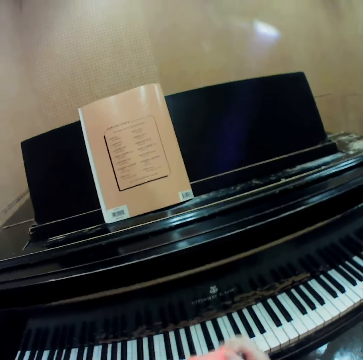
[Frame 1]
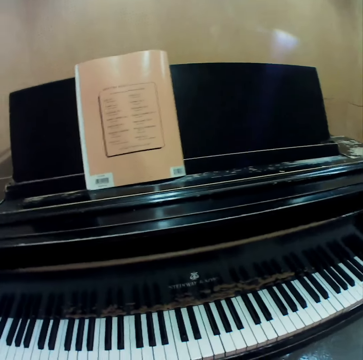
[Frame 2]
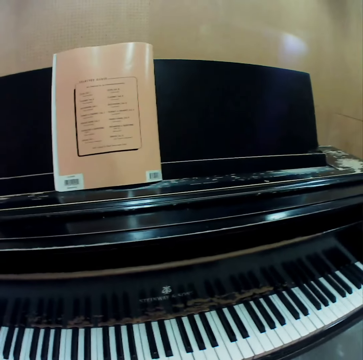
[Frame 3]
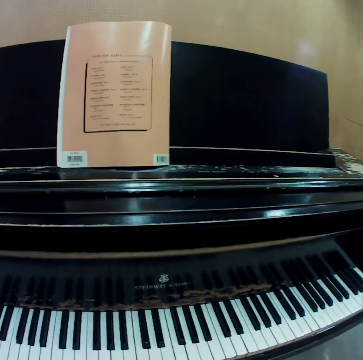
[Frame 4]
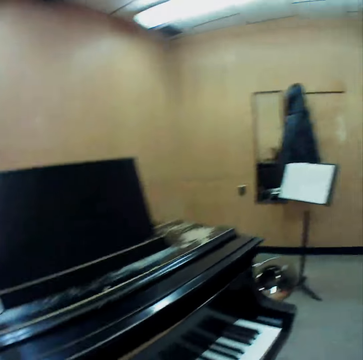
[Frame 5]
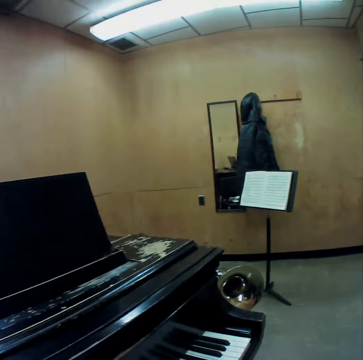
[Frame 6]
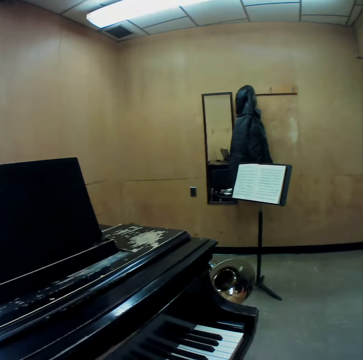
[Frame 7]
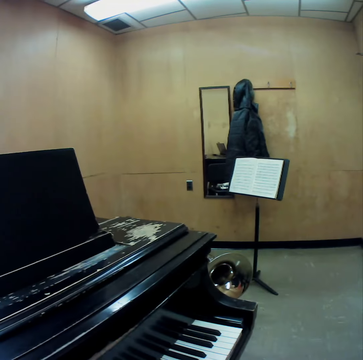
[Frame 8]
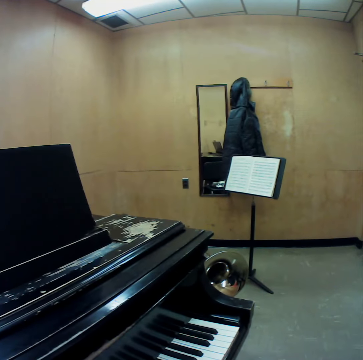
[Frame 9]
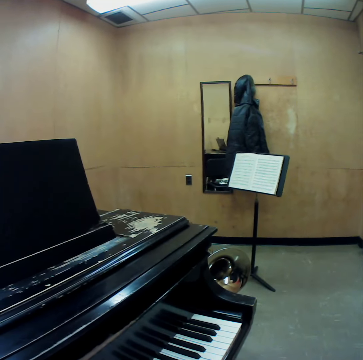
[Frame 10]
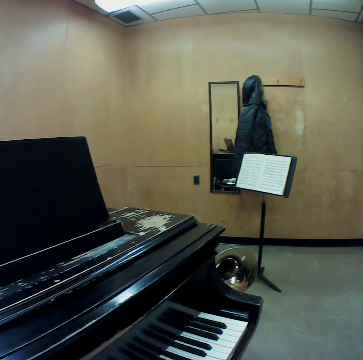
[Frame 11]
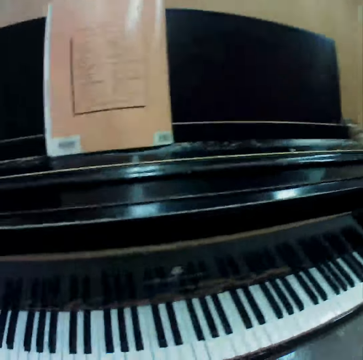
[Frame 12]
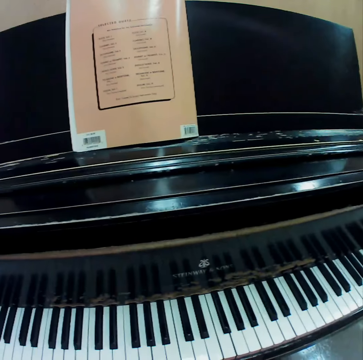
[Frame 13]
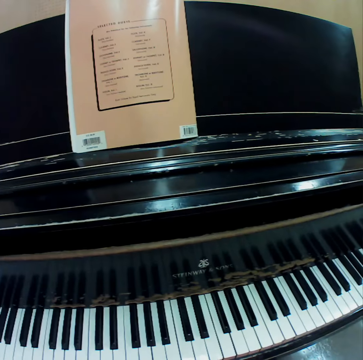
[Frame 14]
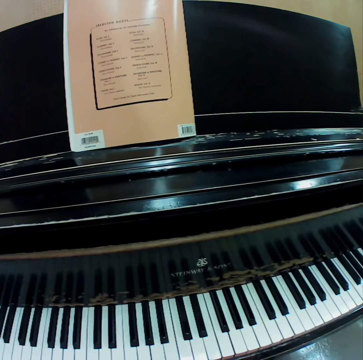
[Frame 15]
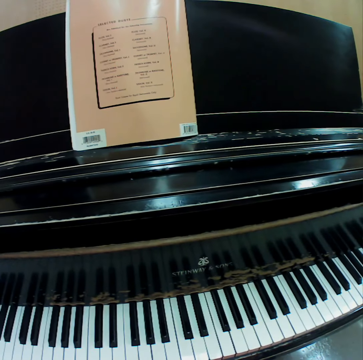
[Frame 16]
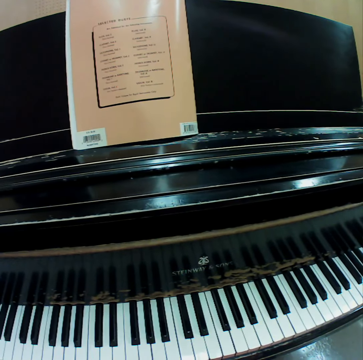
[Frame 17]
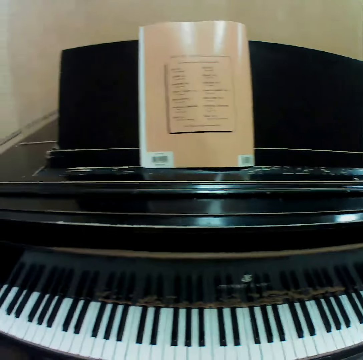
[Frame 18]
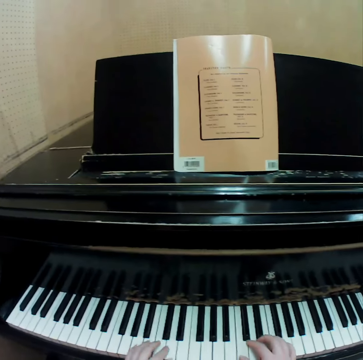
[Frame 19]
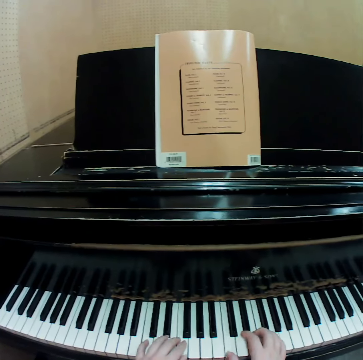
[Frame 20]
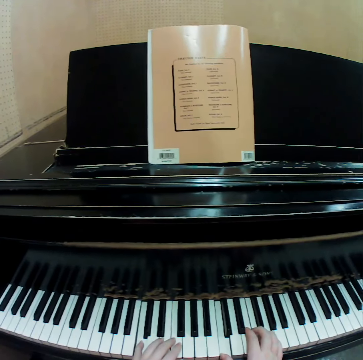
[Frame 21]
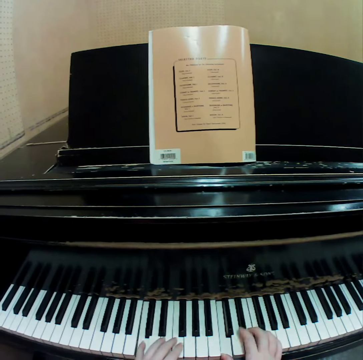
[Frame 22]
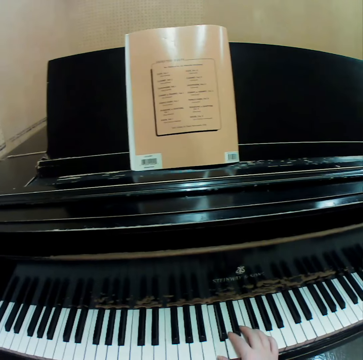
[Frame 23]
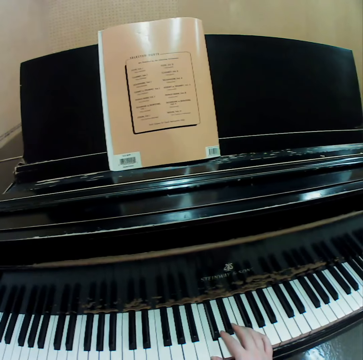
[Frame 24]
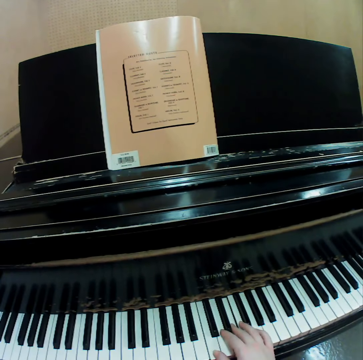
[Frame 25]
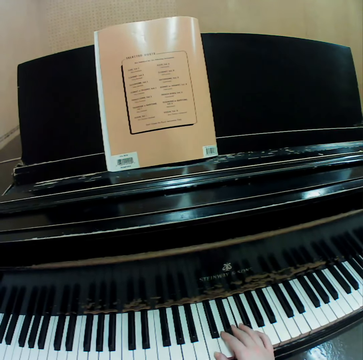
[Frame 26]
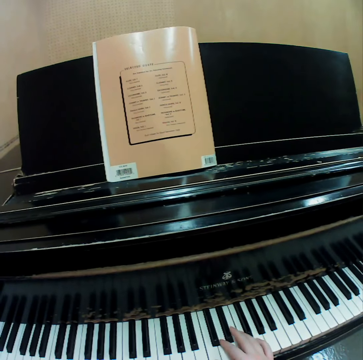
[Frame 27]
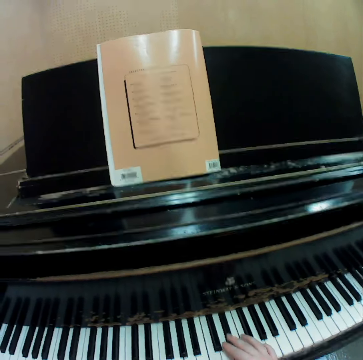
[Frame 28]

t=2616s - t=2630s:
The camera wearer stares at the book. She stares at the wall. She stares at the piano. She plays the piano with both her hands. She plays the piano with her right hand. She places her left hand on her left thigh.

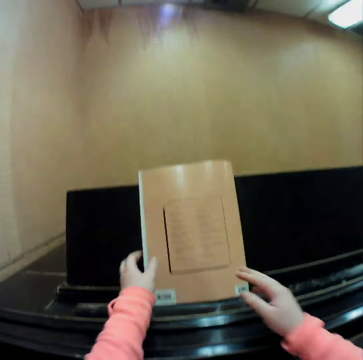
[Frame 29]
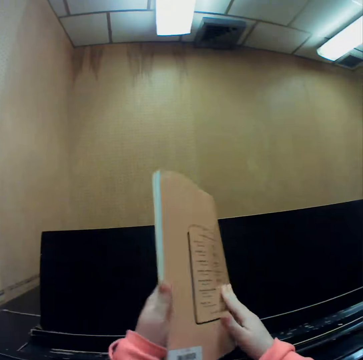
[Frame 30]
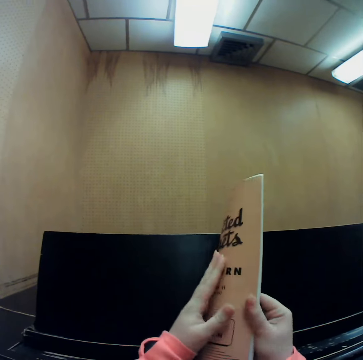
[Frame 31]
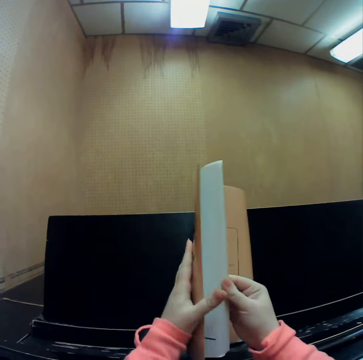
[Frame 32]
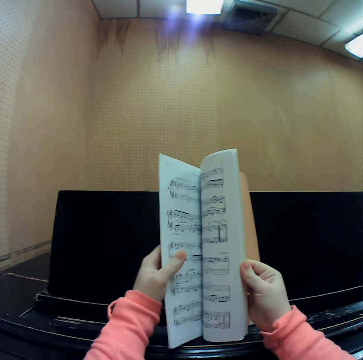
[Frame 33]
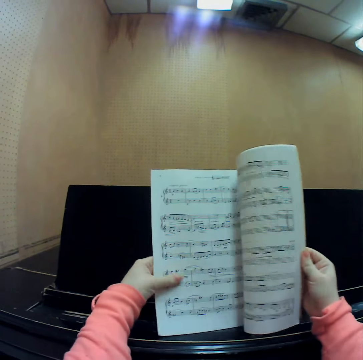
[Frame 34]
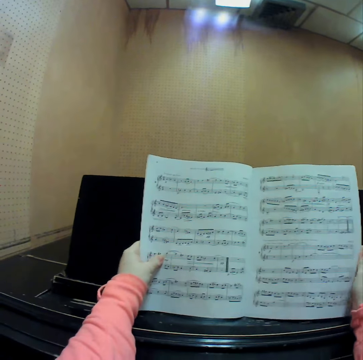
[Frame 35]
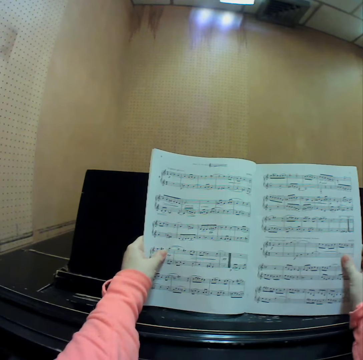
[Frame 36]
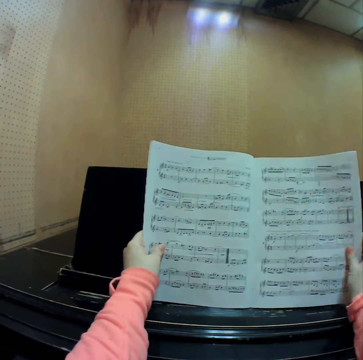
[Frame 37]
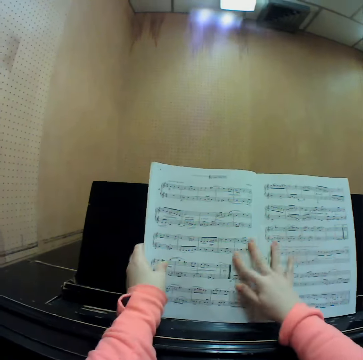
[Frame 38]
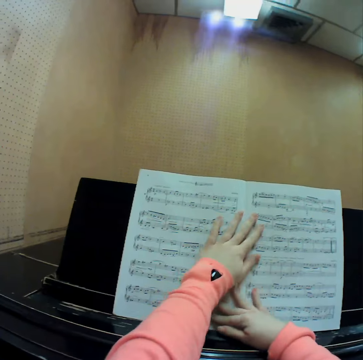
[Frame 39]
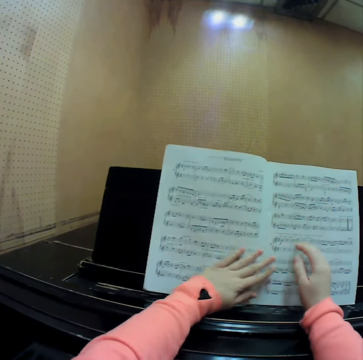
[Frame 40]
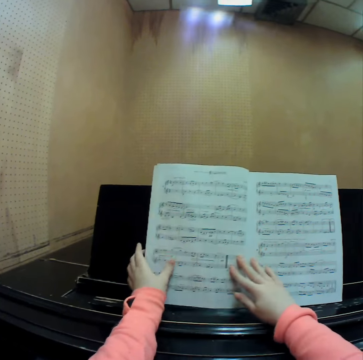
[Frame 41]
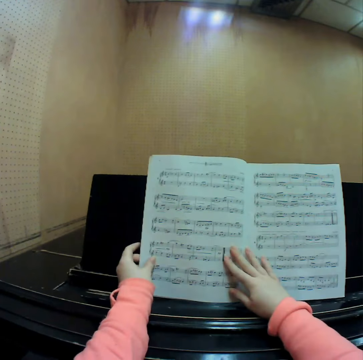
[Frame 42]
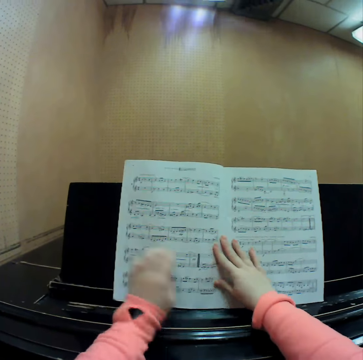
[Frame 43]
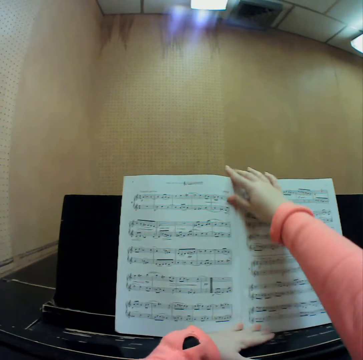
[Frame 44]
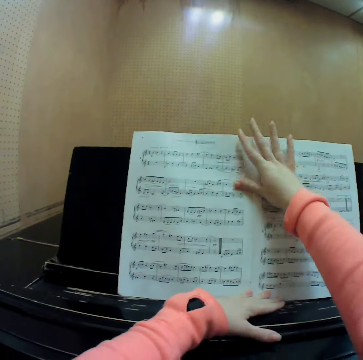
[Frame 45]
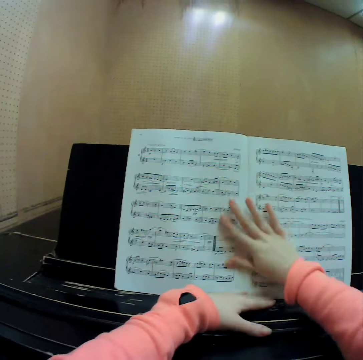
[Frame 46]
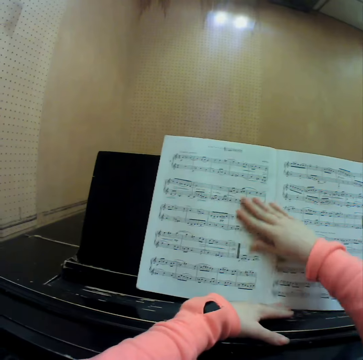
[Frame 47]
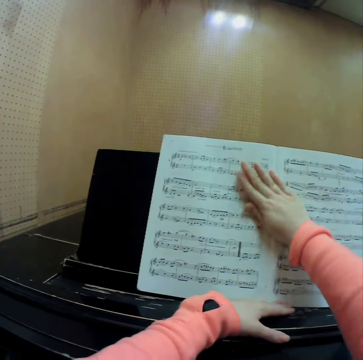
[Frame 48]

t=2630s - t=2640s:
The camera wearer picks up the music manuscript or book from the music rack with both hands. She opens the music manuscript with both hands. She flips the pages of the book. She places the music manuscript onto the music rack with both hands. She stares at the book. She smoothens the music manuscript with both hands. She stares at the book. She rubs her hand on the pages of the book.

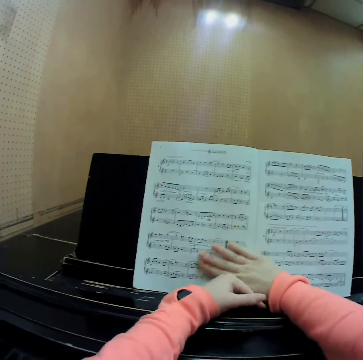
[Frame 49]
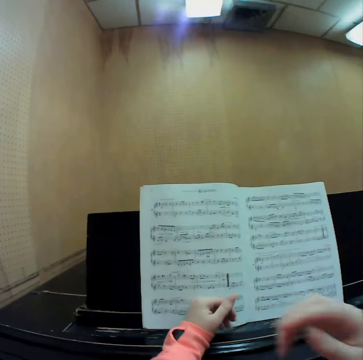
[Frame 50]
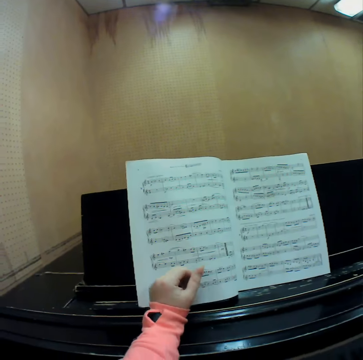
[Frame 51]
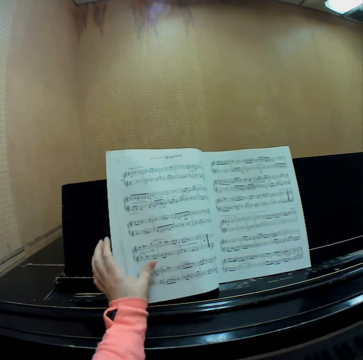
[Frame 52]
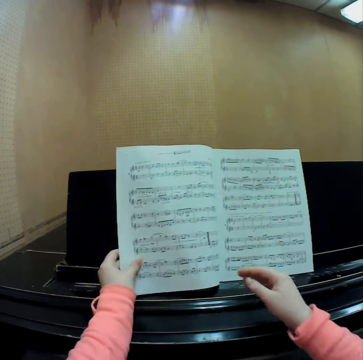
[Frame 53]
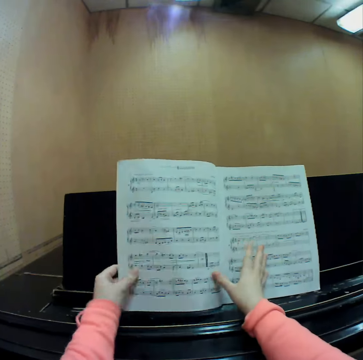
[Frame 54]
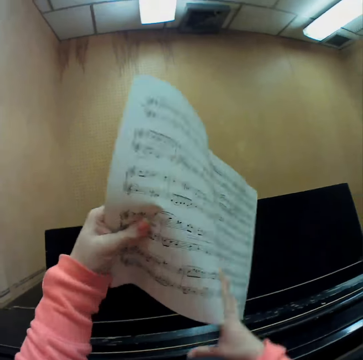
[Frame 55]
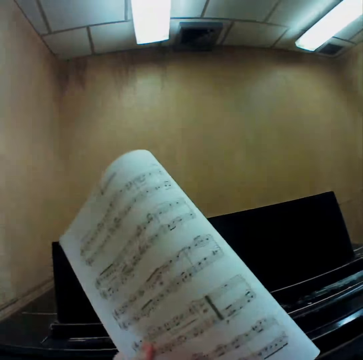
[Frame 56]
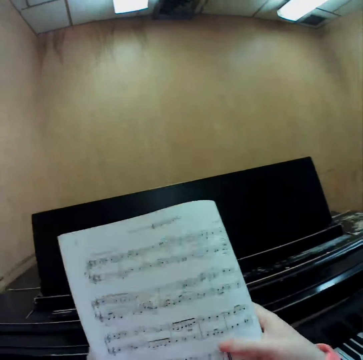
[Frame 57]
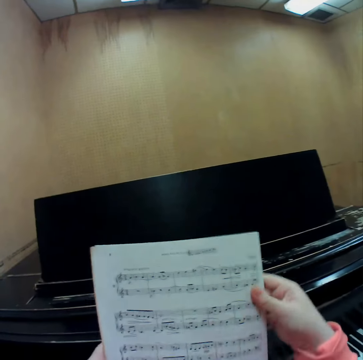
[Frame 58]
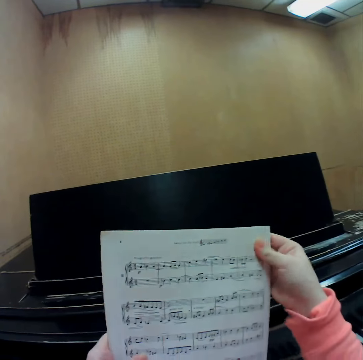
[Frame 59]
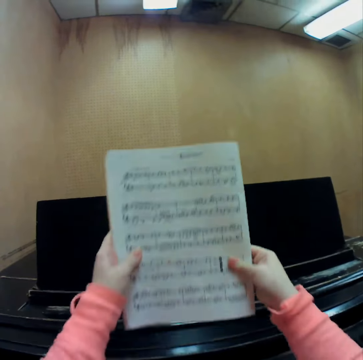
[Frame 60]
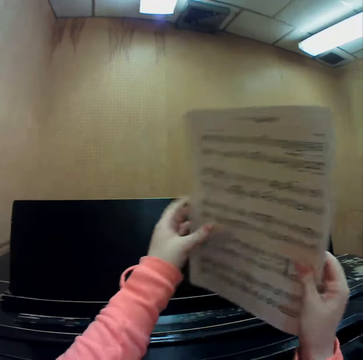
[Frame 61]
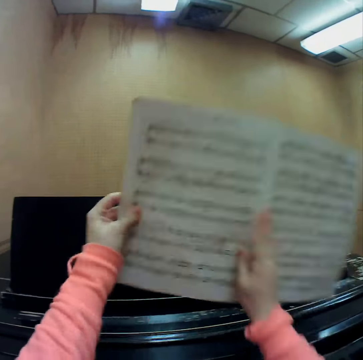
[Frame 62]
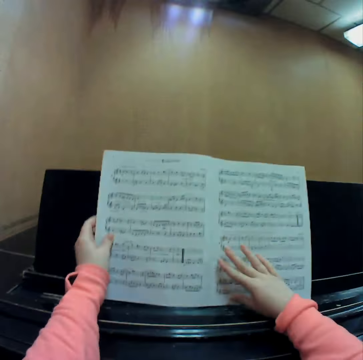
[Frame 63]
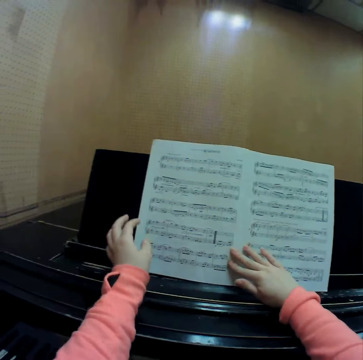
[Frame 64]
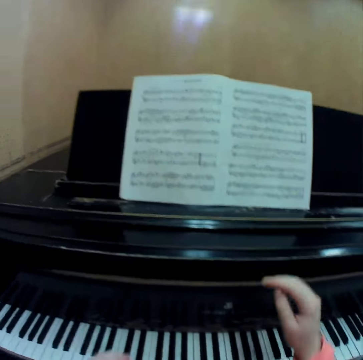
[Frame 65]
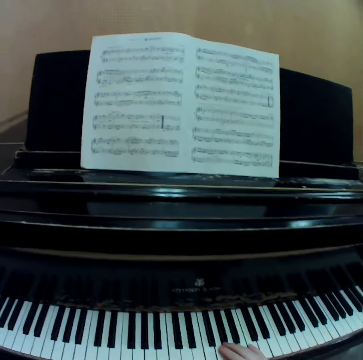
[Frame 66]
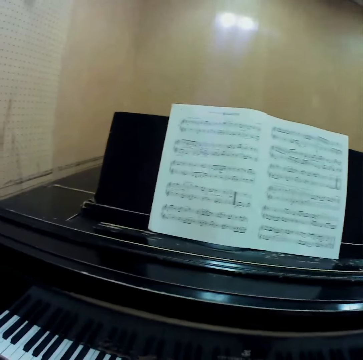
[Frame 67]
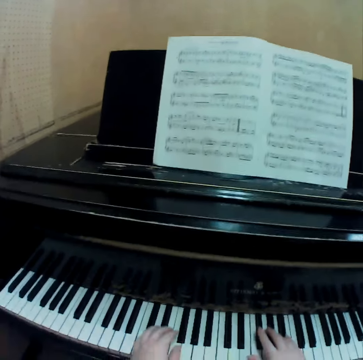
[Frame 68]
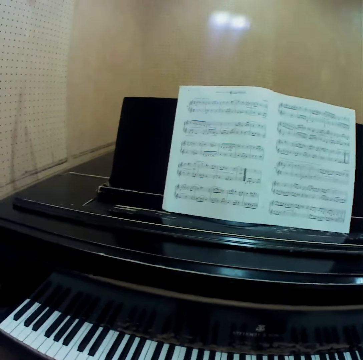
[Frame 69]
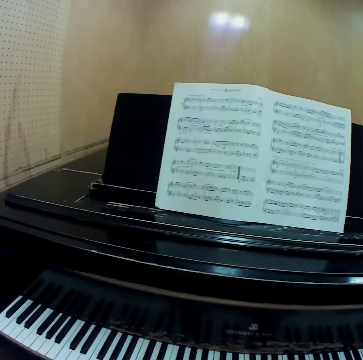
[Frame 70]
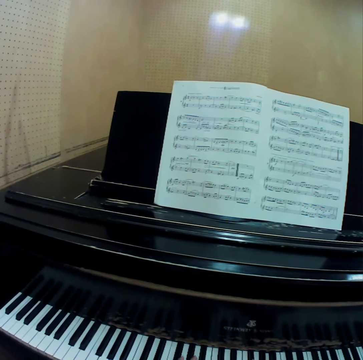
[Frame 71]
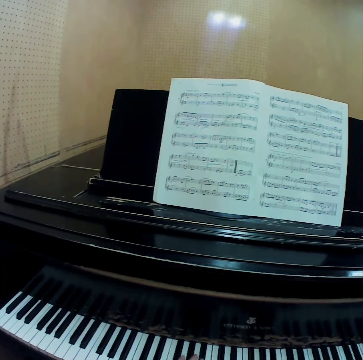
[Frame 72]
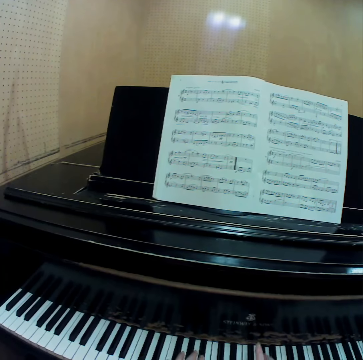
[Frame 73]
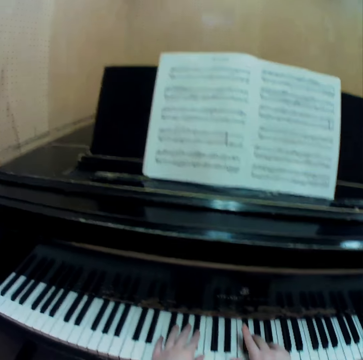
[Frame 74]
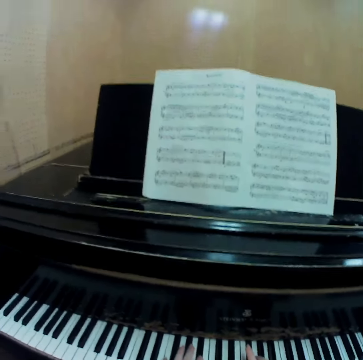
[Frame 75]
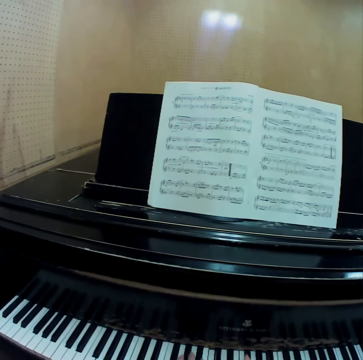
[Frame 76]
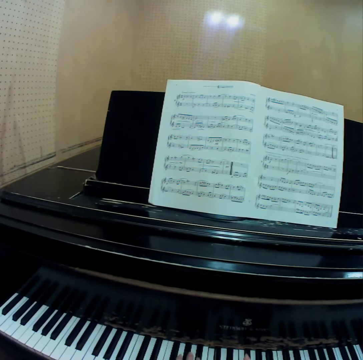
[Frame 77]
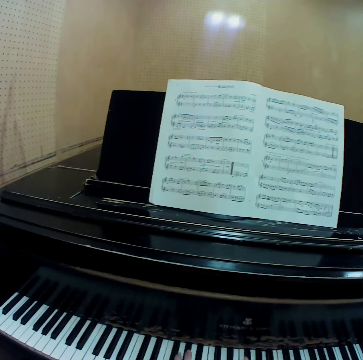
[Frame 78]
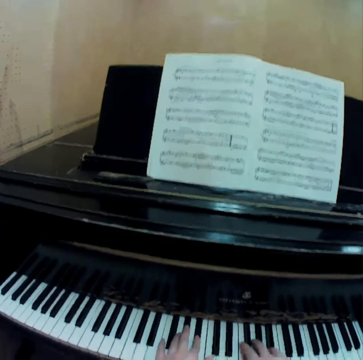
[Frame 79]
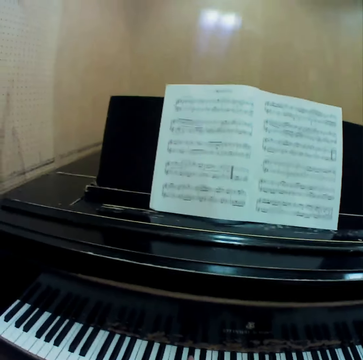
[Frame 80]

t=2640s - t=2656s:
The camera wearer lets go of the book or music manuscript. She touches her face with her right hand. She holds the book with both her hands. She picks up the music manuscript from the music rack with her left hand. She bends the music manuscript with both hands. She unfolds the book. She places the music manuscript onto the music rack with both hands. She stares at the book. She plays the piano with both her hands.
